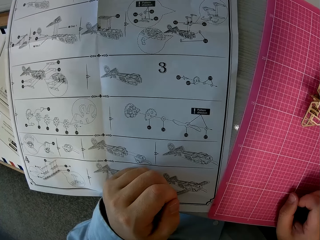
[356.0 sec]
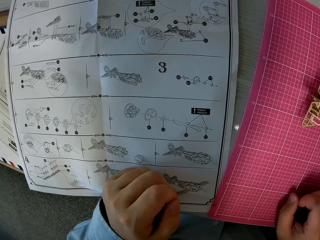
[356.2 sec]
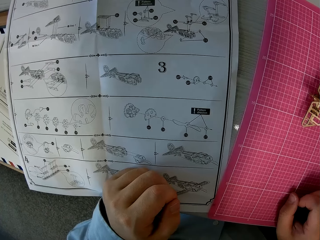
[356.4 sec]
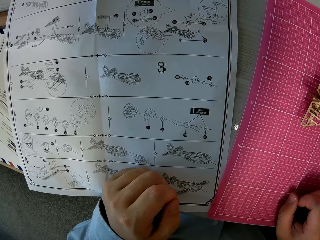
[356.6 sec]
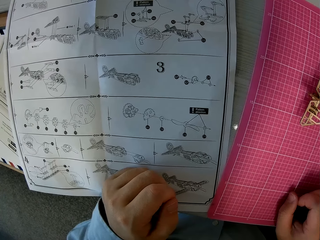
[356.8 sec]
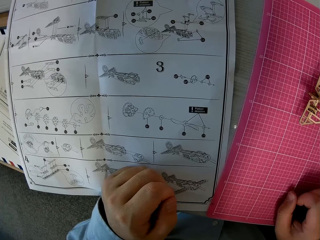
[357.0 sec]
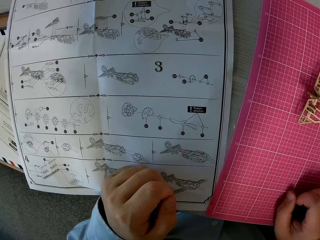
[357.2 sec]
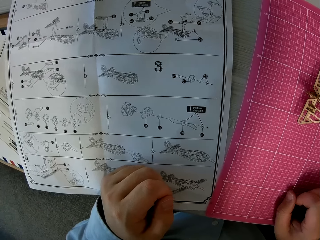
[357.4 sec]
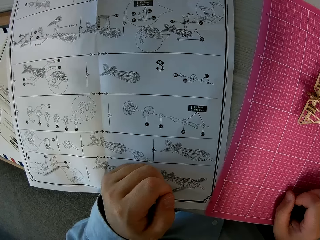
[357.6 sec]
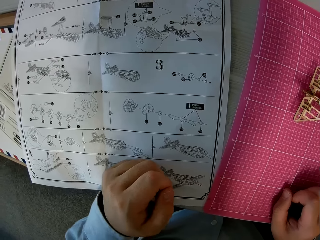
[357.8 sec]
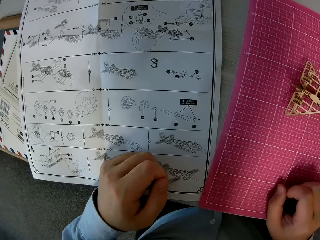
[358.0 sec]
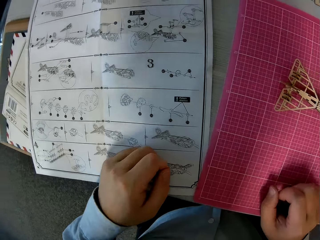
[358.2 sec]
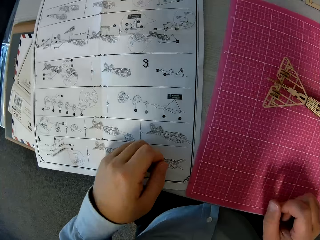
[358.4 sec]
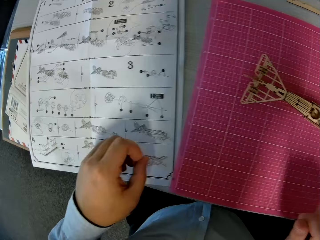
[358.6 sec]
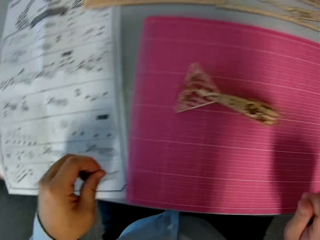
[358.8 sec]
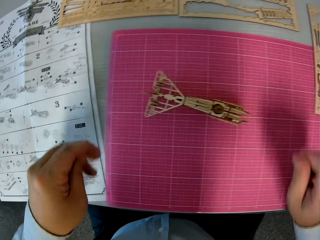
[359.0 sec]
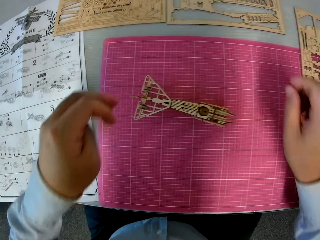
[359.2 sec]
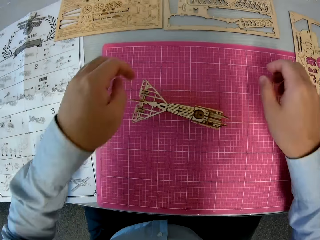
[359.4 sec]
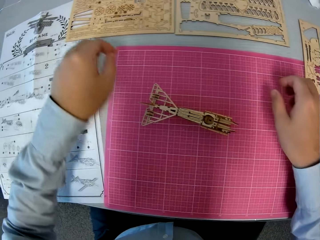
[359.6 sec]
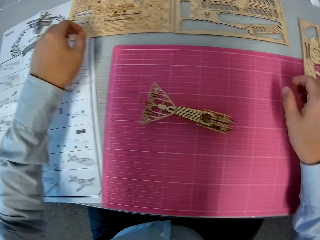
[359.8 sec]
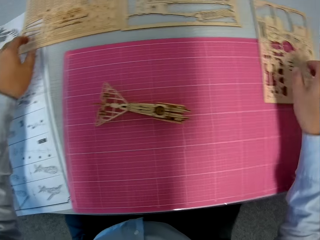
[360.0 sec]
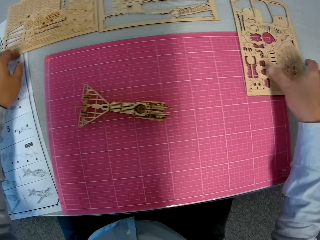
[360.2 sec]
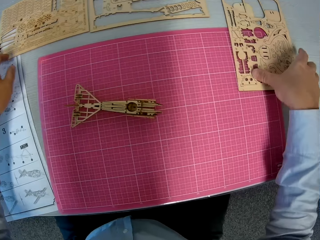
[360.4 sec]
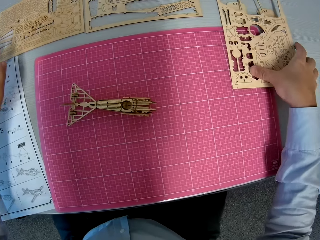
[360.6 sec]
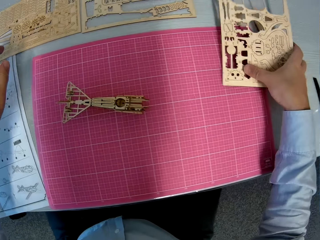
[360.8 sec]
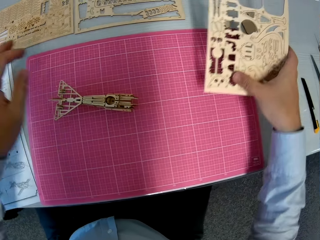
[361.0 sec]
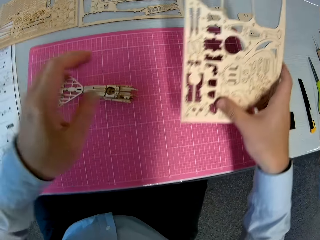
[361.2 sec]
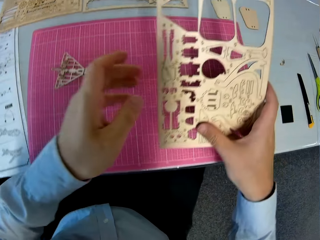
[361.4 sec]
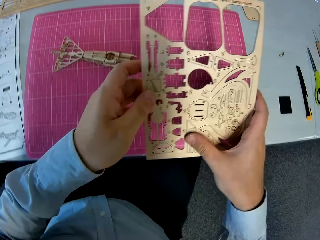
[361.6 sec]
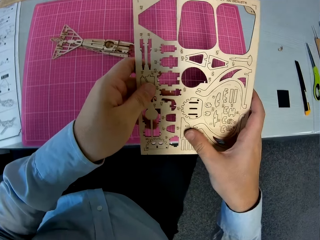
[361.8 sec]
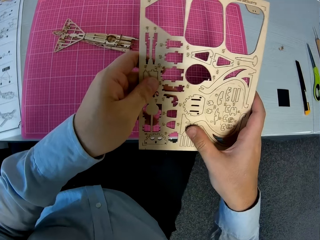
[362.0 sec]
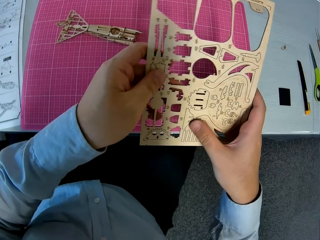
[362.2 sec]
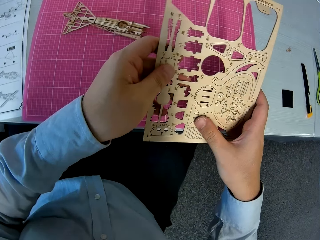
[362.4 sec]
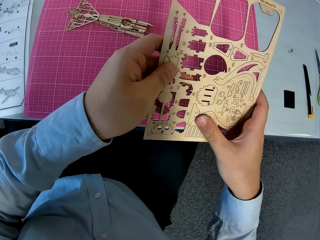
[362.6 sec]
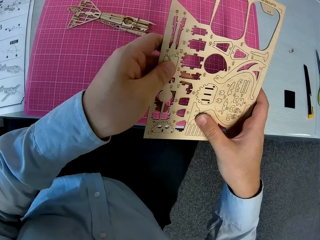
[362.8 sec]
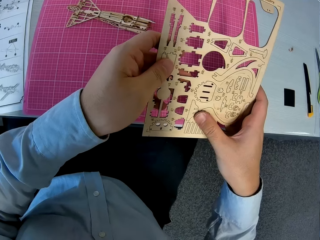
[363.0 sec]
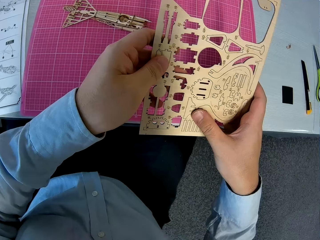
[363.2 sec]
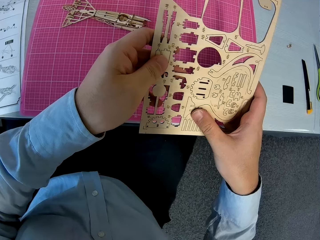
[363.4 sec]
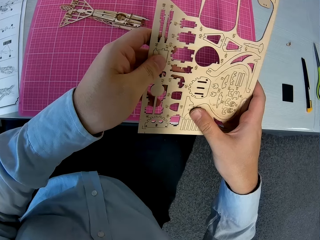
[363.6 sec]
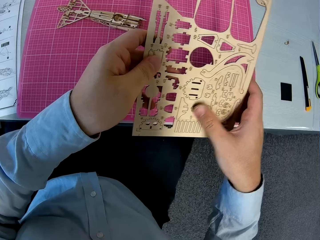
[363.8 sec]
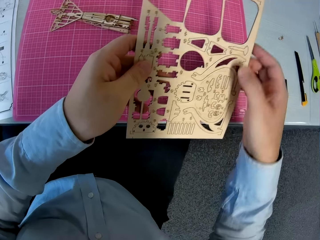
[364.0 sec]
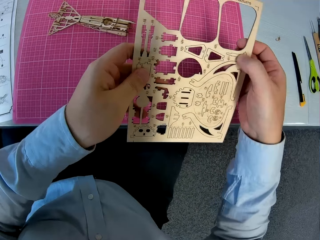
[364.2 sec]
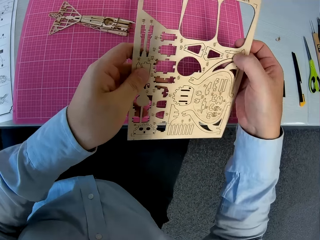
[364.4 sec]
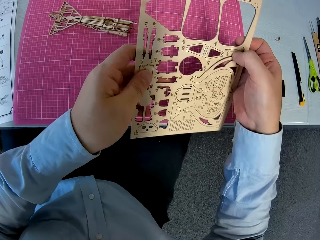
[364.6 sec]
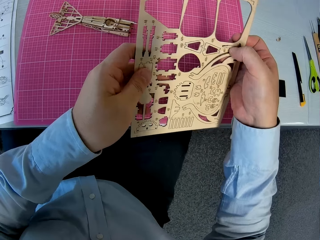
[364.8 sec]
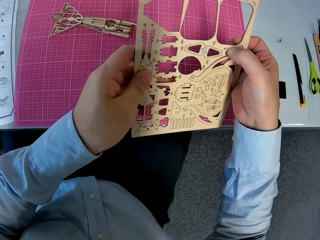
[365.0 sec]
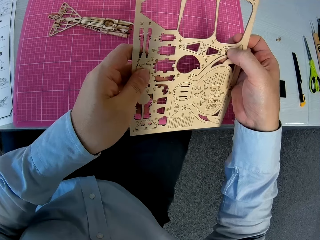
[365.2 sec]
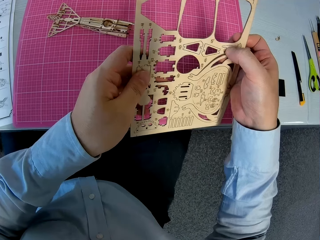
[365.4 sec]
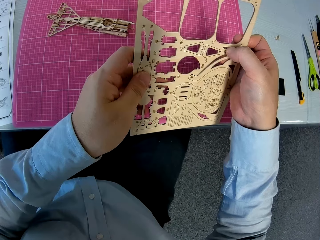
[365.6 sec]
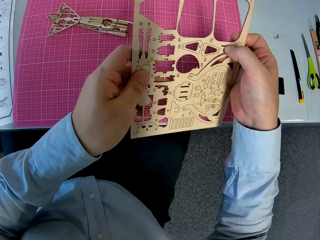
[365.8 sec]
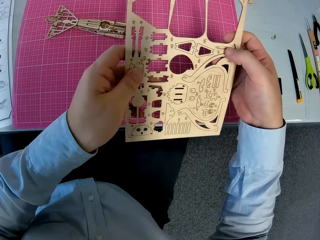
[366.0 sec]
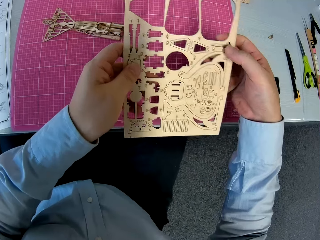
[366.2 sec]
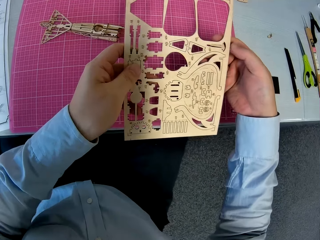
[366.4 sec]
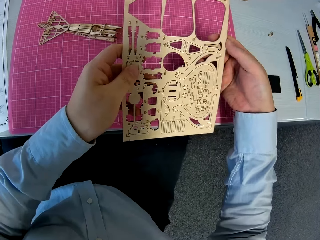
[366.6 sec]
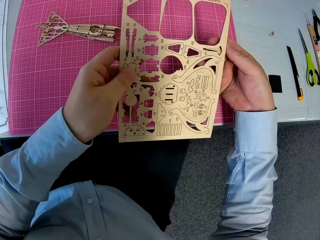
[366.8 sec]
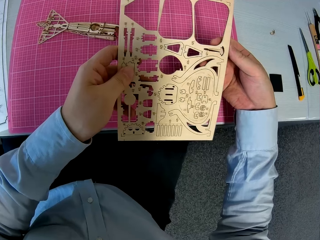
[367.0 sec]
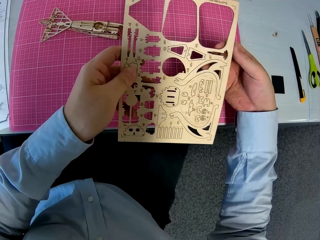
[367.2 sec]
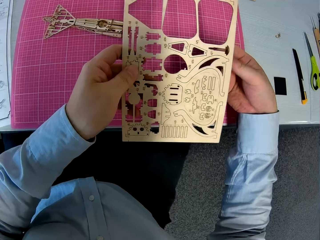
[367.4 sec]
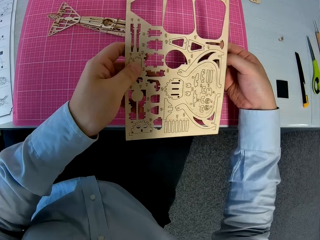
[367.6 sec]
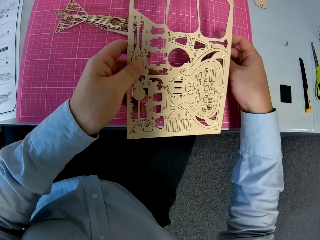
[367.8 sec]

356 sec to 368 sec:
The camera wearer moves a hand over the table. They pick up a wooden sheet at the right on the cutting sheet. They look at something closely. They detach a wooden piece from the wooden sheet. They push a piece of wood from something.

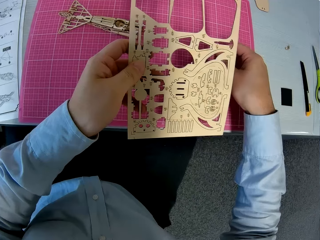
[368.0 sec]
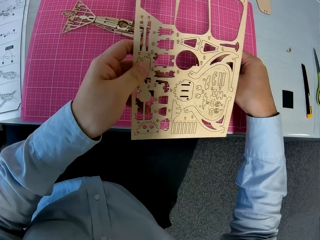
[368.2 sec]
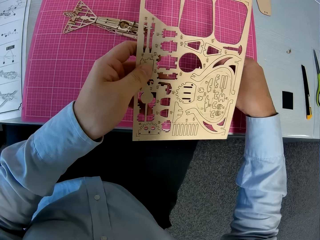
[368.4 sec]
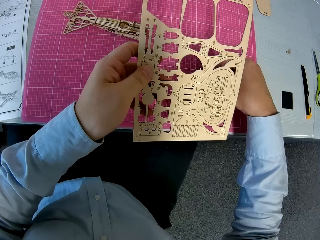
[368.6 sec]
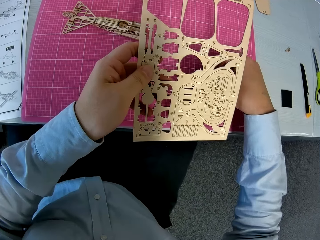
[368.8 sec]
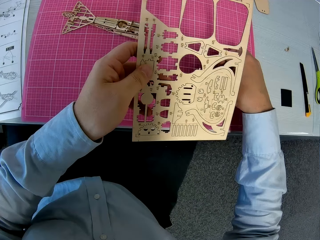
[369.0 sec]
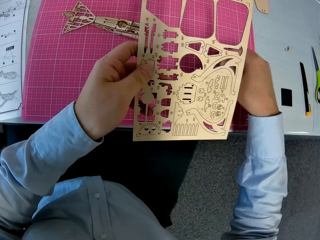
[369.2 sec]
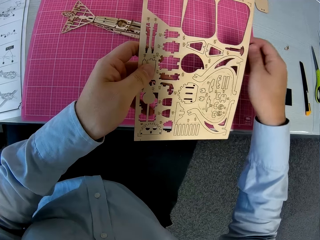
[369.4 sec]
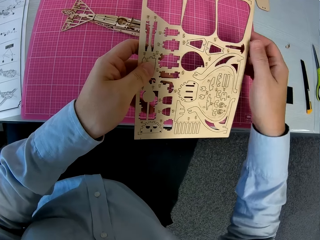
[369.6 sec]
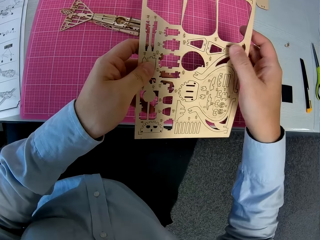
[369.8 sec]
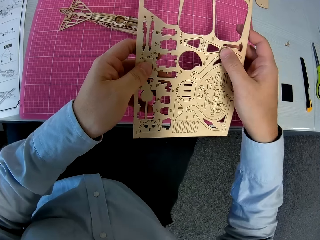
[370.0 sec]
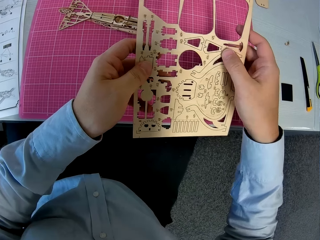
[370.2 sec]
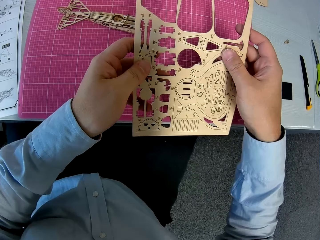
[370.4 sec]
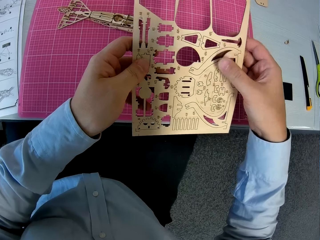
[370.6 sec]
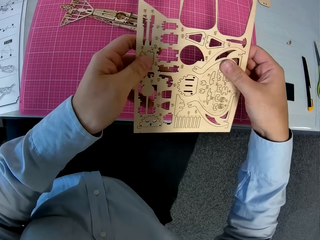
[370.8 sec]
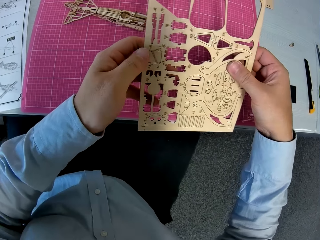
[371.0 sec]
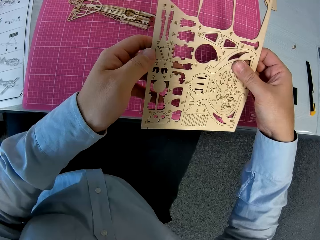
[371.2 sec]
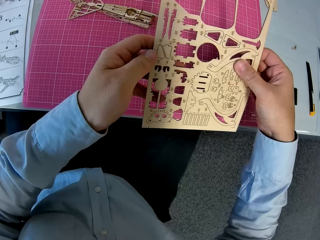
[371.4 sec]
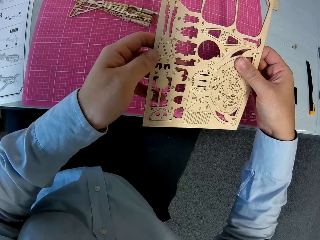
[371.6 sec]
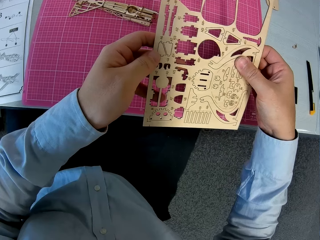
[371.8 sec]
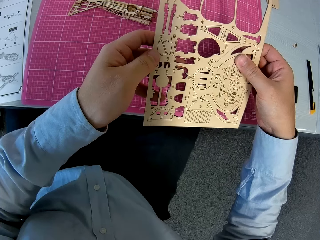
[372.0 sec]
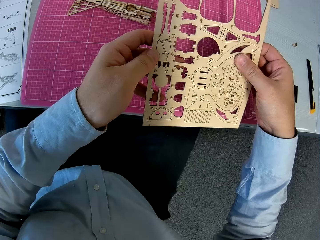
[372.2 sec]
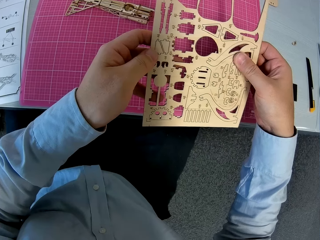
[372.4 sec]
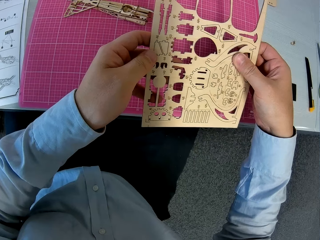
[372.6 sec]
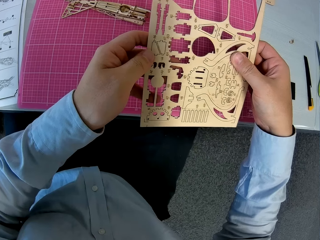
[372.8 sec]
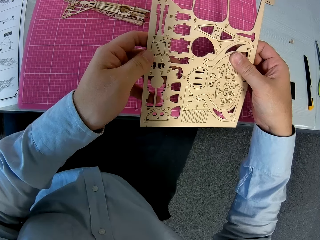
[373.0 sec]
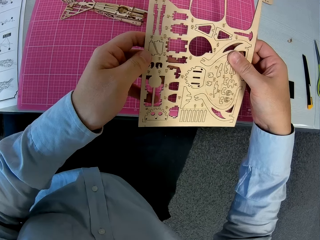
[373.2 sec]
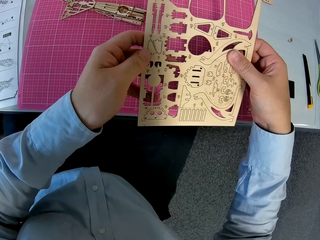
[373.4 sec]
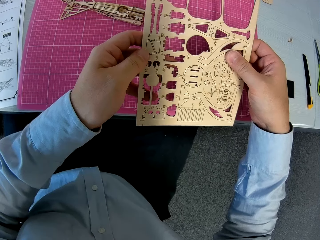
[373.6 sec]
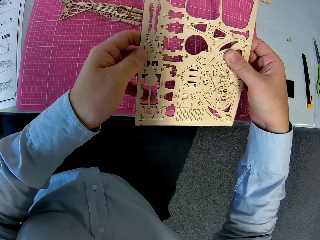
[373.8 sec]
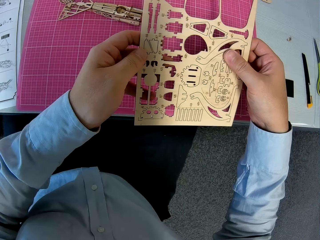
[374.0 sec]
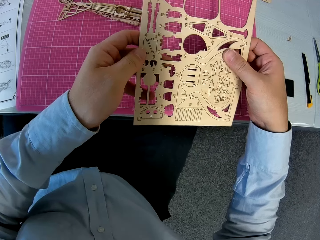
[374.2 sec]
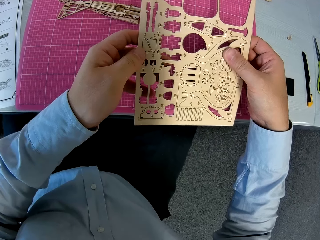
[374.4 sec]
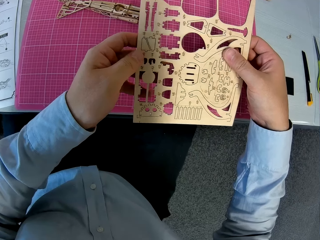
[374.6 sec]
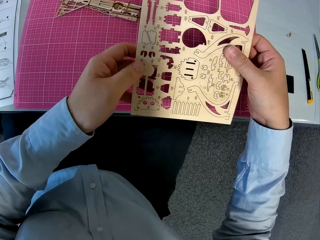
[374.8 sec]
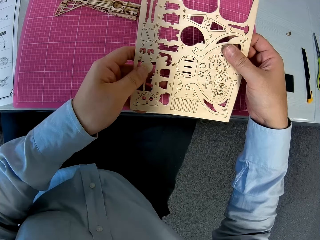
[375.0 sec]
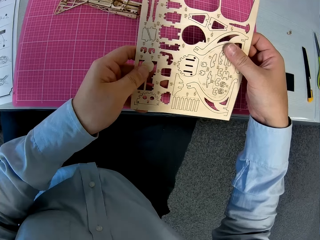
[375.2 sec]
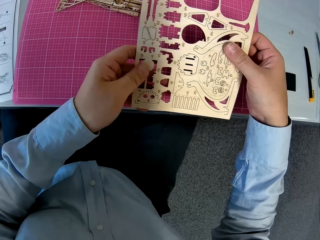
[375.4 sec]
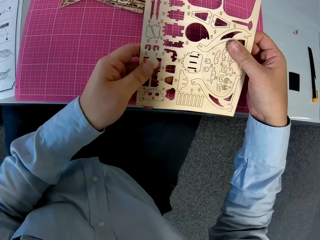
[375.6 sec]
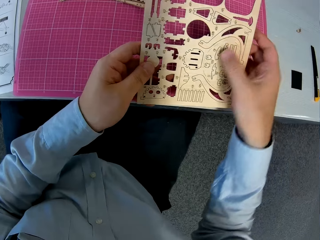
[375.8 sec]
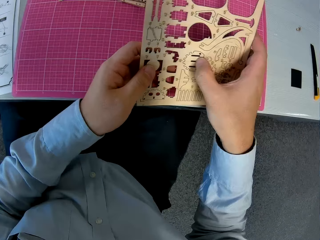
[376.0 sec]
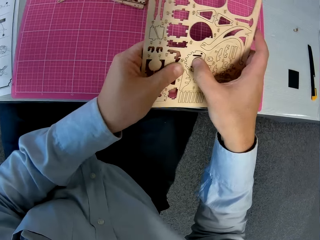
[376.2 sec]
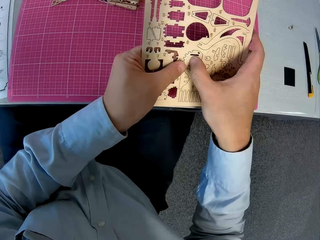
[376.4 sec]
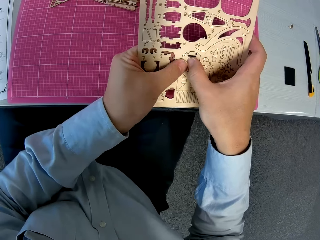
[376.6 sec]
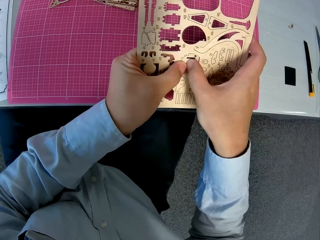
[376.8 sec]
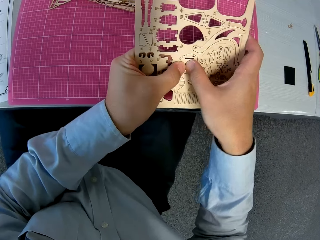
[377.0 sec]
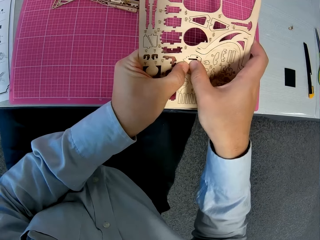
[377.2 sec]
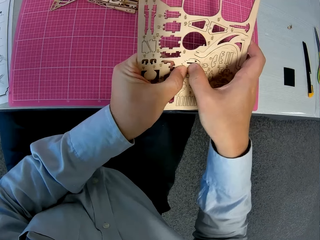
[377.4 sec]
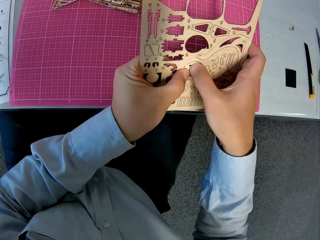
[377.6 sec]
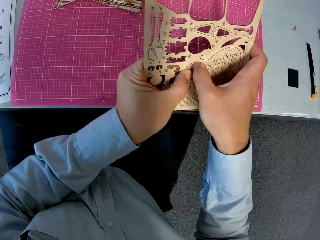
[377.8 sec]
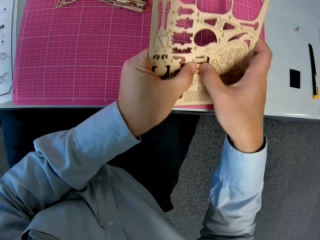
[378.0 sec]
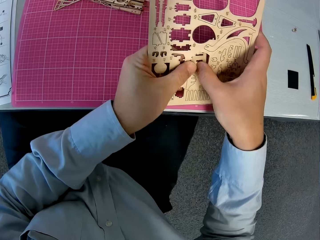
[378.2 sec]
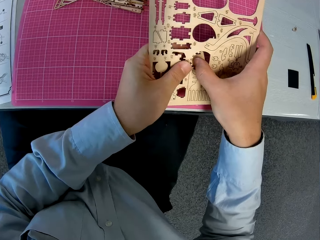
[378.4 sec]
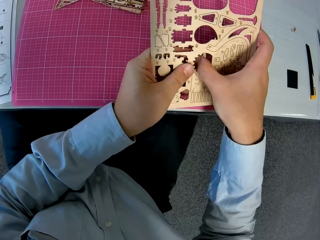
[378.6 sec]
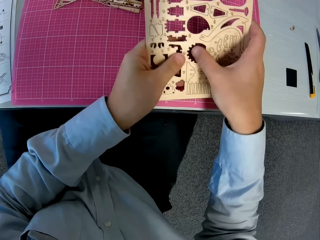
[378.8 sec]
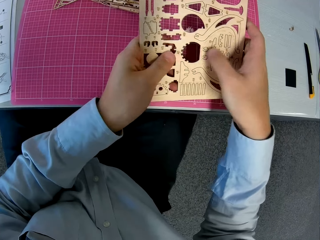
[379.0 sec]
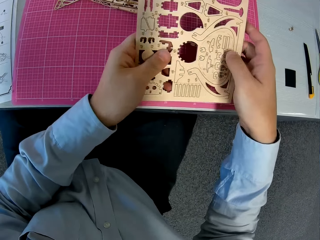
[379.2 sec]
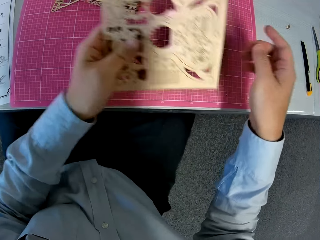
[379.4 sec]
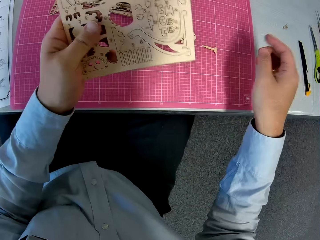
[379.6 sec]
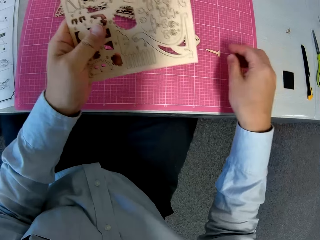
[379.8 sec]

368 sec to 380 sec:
The camera wearer puts a piece of wood on the table. They look at something closely. They hold something. They push a piece of wood from something. They detach another wooden piece from the wooden sheet.
